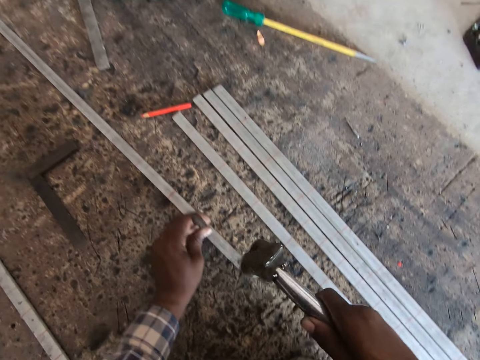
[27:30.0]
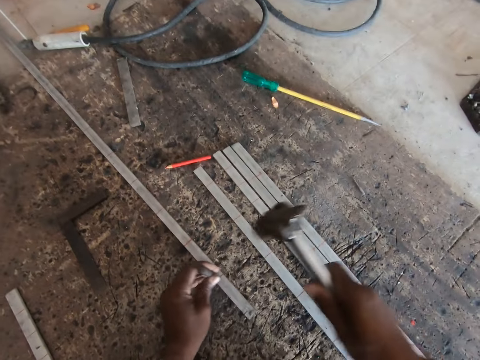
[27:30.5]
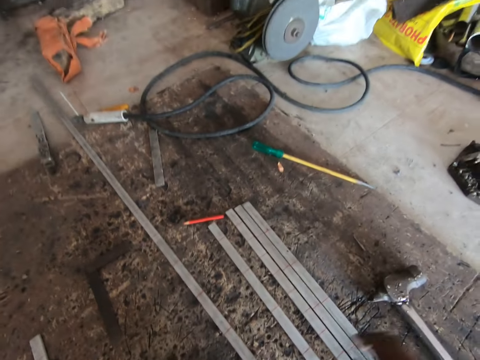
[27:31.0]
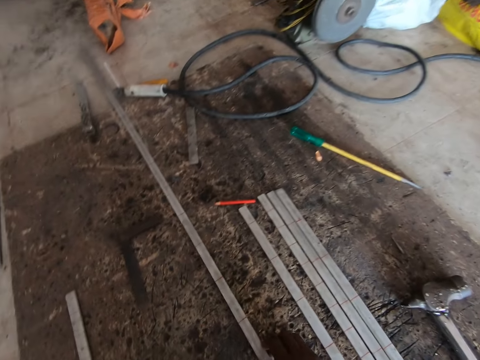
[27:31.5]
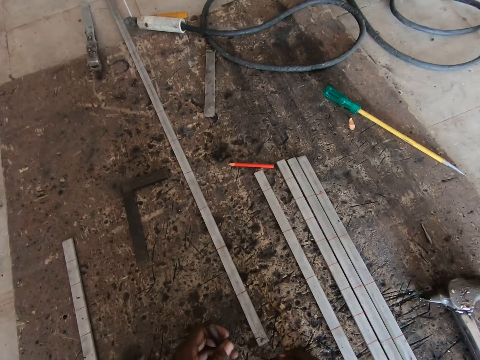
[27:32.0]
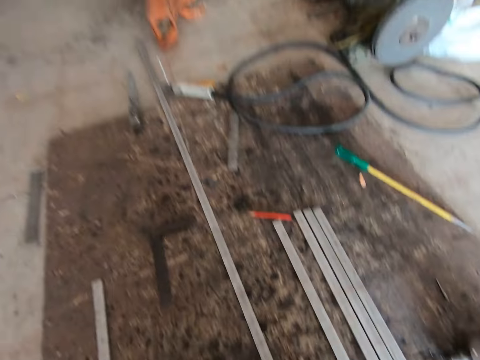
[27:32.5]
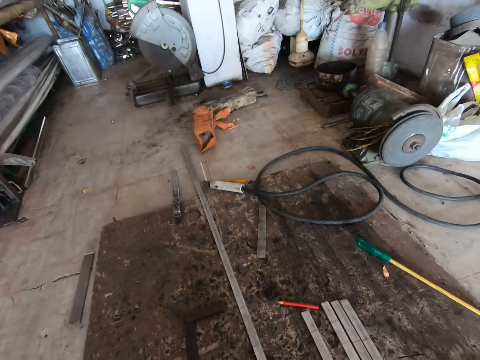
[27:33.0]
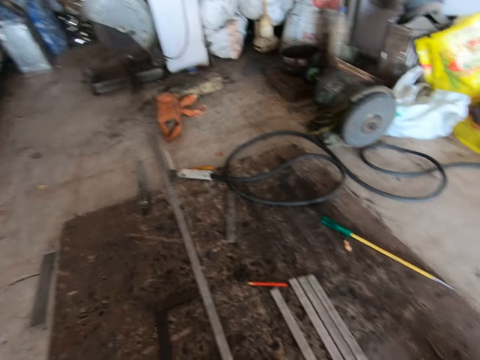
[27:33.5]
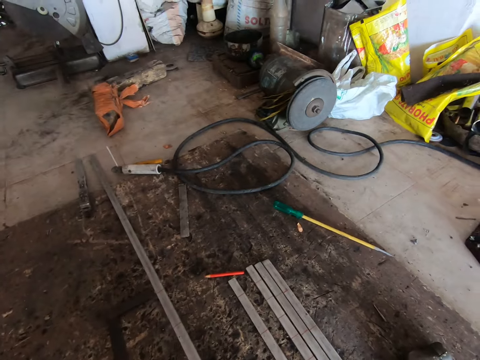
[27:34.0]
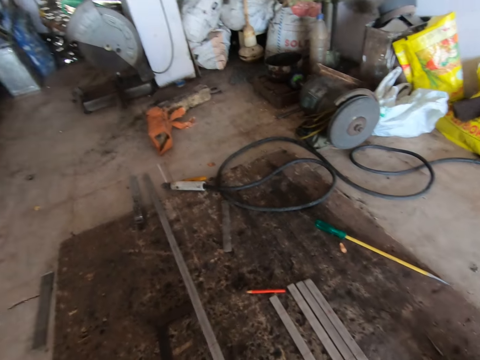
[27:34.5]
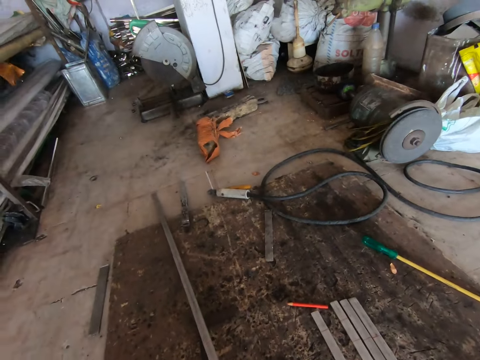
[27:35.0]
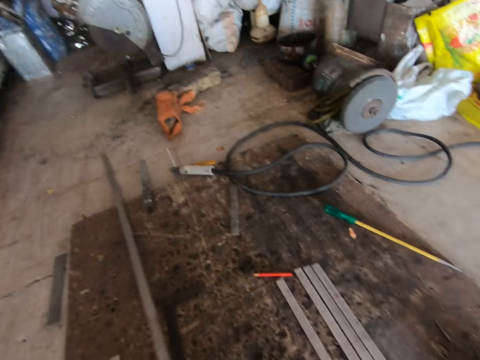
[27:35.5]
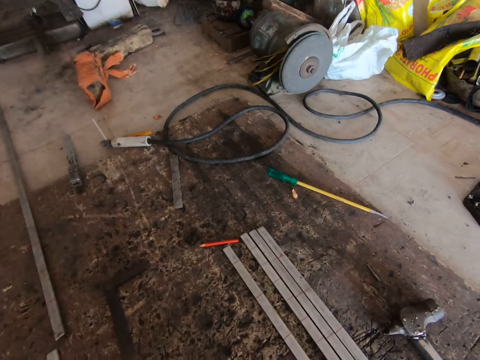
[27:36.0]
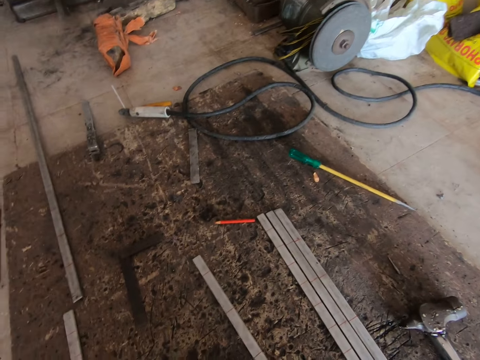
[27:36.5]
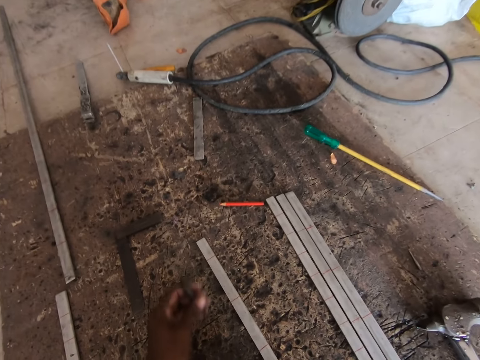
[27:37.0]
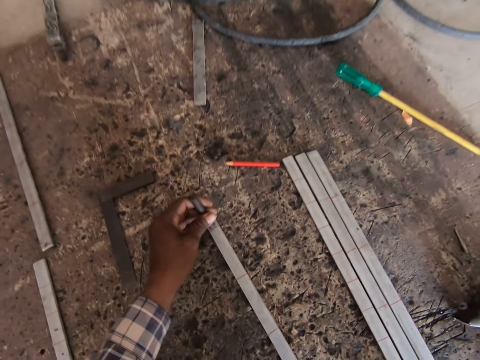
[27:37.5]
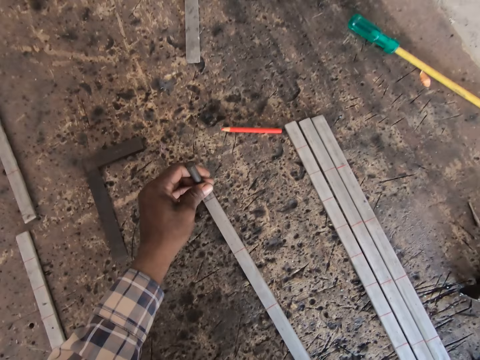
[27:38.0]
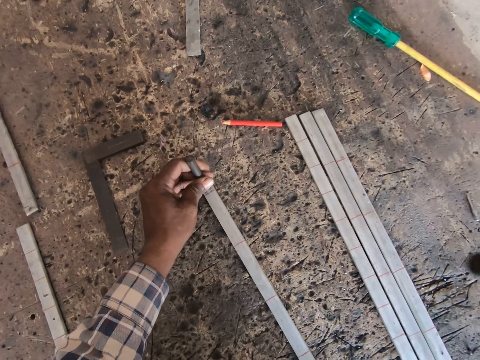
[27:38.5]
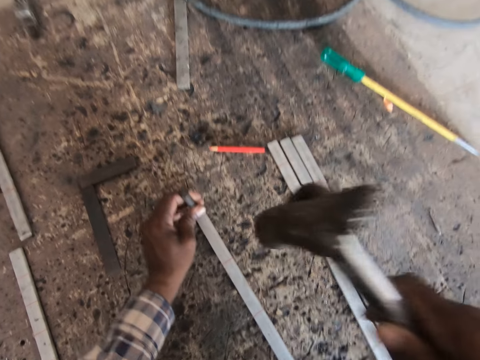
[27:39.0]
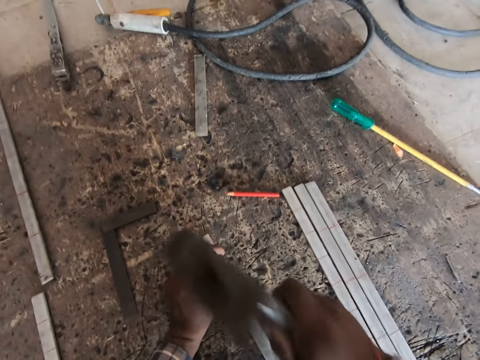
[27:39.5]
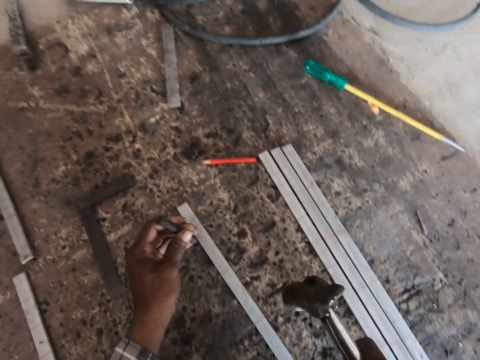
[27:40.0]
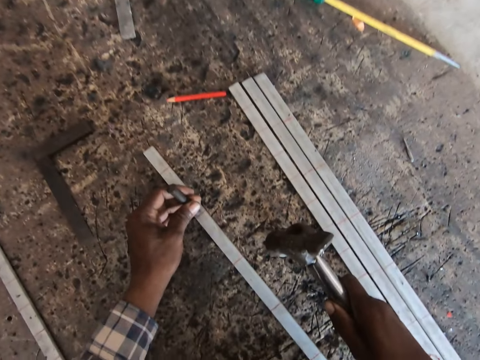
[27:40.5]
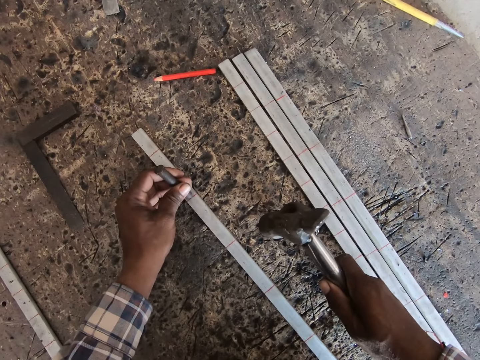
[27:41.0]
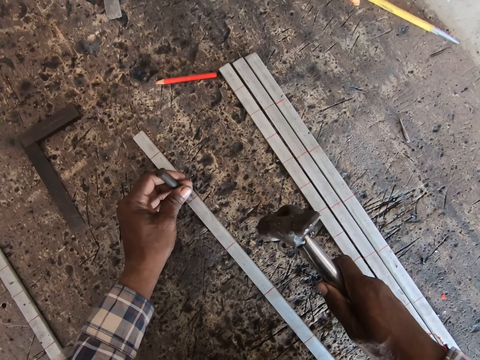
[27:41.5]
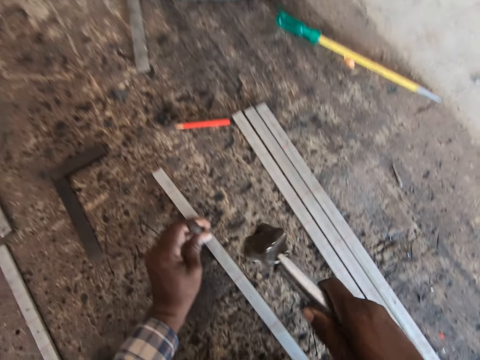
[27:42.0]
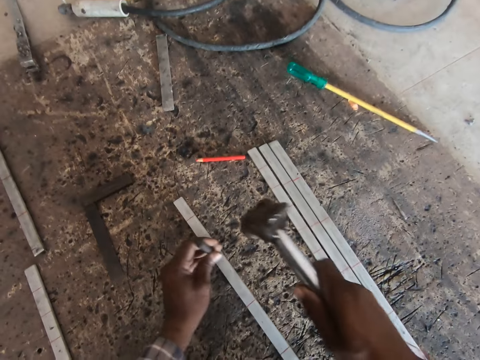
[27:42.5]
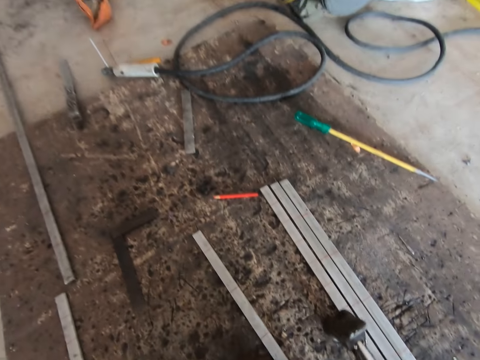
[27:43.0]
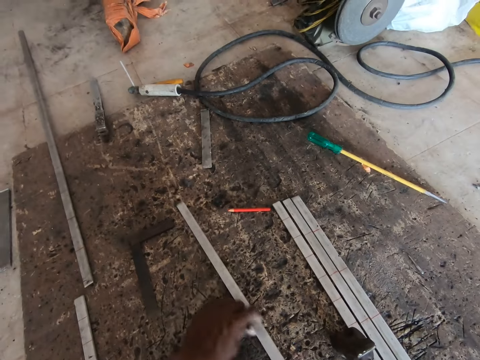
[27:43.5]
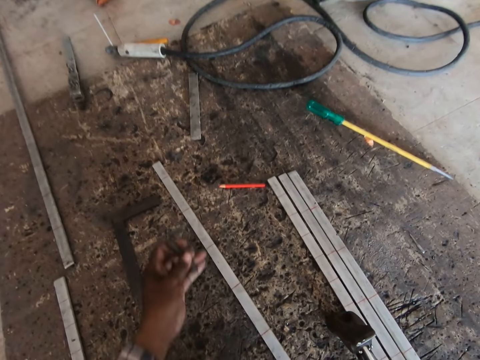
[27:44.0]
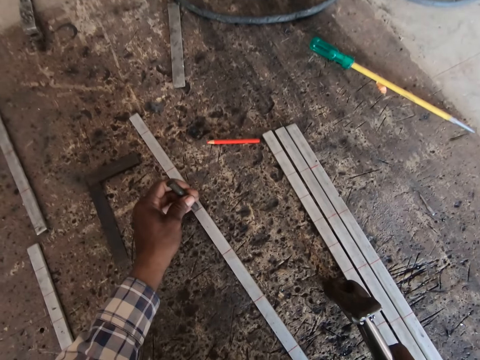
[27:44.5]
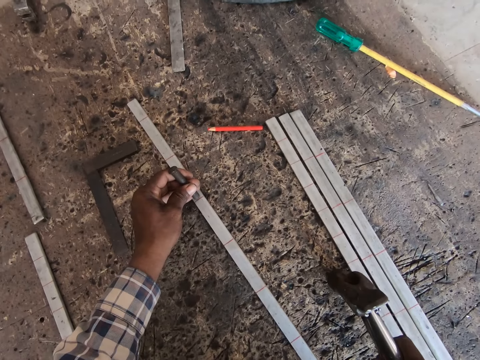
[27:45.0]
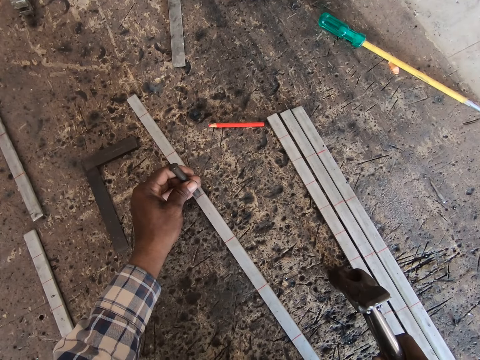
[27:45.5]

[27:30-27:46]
The camera wearer places the nail on the iron rod or metal rod. He hits the nail with the hammer. He drops the hammer on the floor with his right hand. He moves the metal rod on the floor with his right hand. He moves the metal rod away from himself with his right hand. He places the chisel or nail on the metal rod with his left hand. He picks the hammer on the floor with his right hand. He marks the metal rod with the hammer and chisel in his hands. He hits the nail with the hammer. He places the nail on the iron rod. He hits the nail with the hammer. He moves the metal rod on the floor with his left hand.

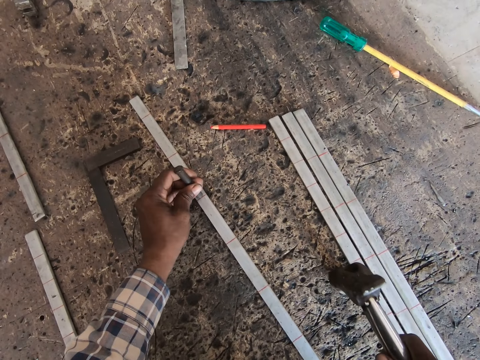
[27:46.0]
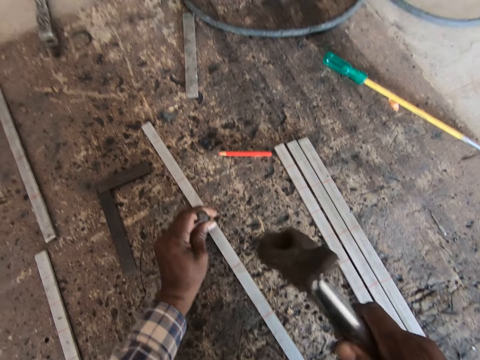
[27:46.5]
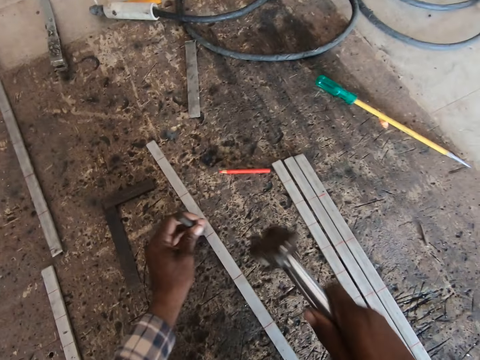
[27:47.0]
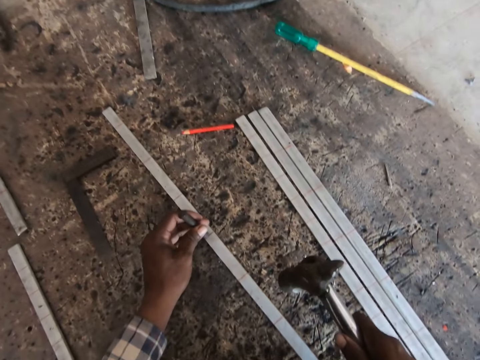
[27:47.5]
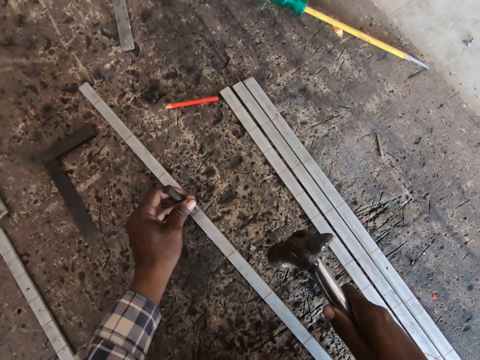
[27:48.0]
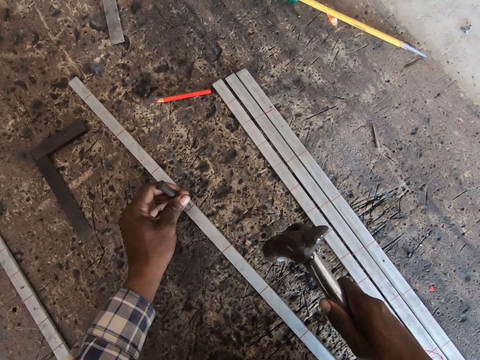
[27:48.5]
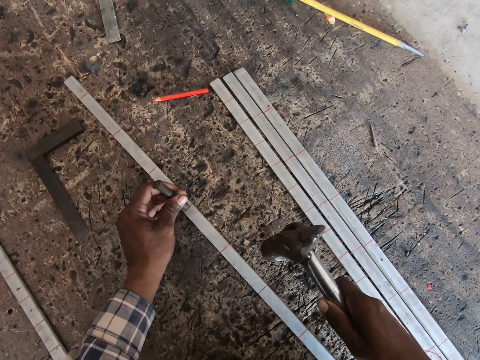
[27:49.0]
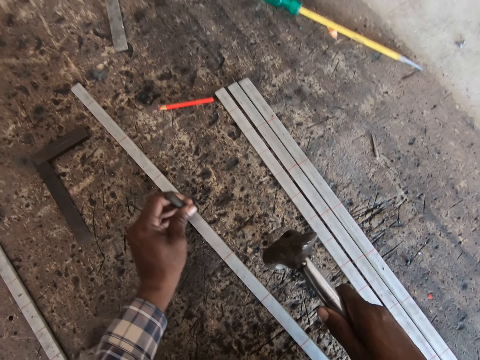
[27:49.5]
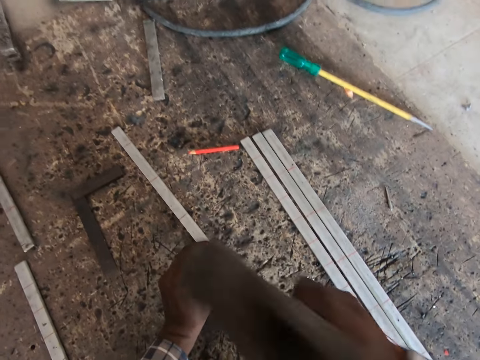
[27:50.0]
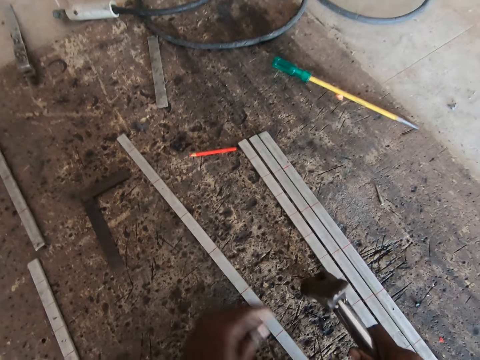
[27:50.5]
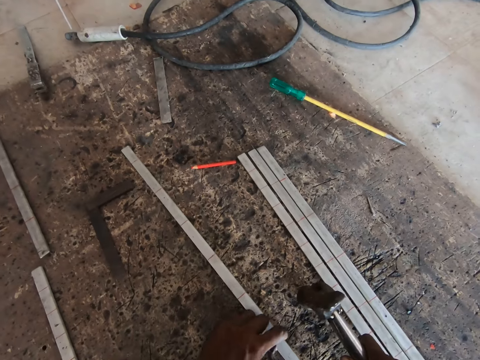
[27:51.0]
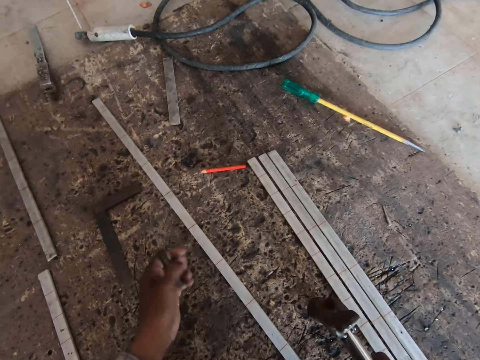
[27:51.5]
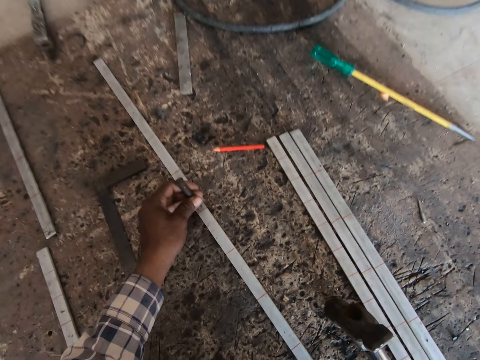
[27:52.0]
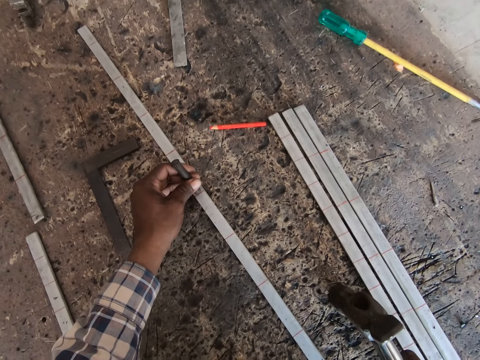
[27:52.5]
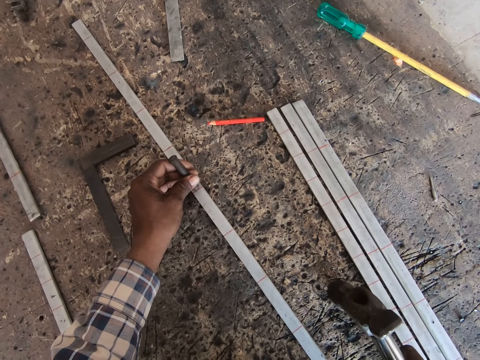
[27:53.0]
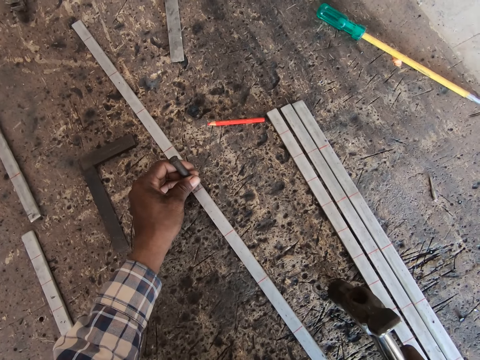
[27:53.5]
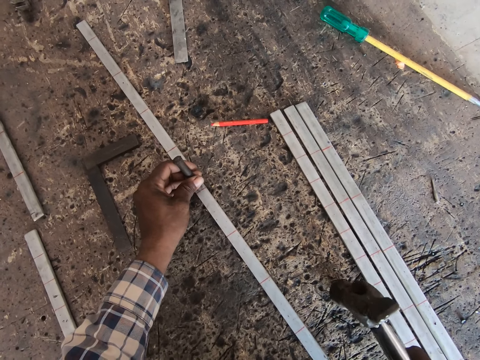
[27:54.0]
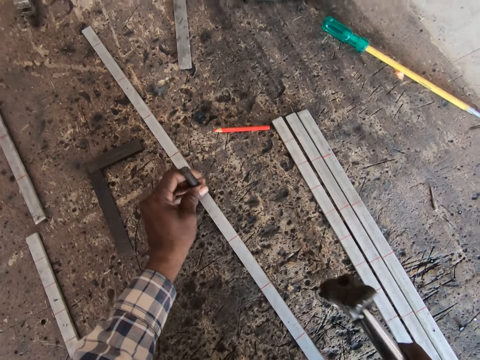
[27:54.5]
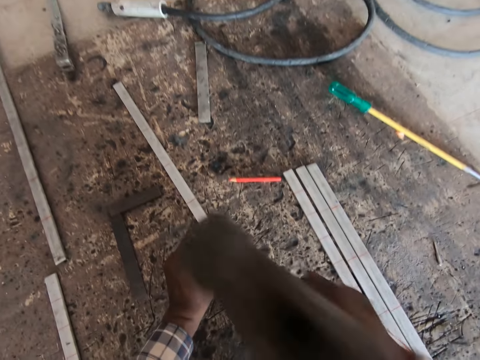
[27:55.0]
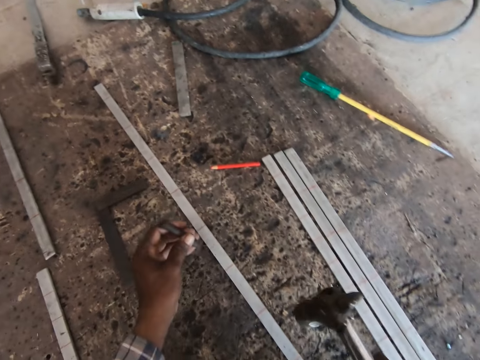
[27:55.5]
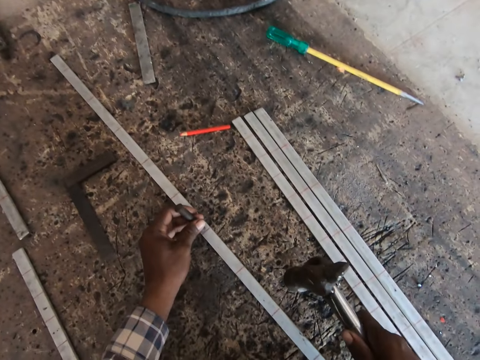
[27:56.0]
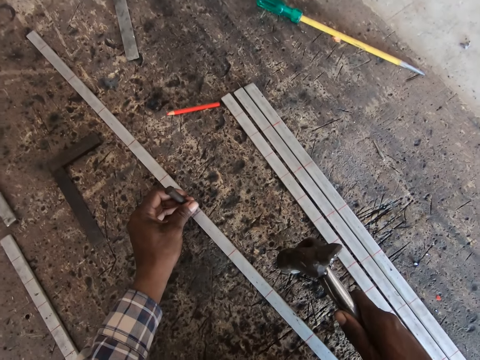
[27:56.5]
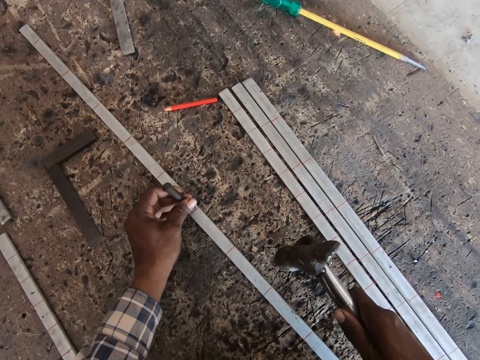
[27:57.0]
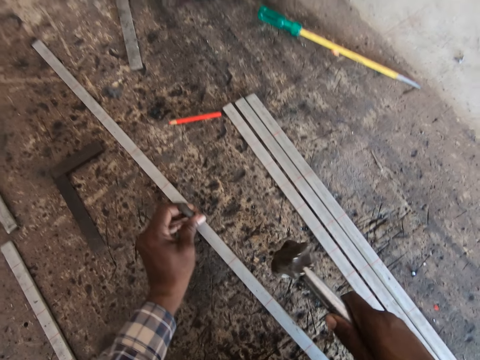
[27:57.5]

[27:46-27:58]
The camera wearer places the nail on the iron rod or metal rod. He hits the nail with the hammer. He places the nail on the iron rod. He hits the nail with the hammer. He moves the metal rod on the floor with his left hand. He places the nail on the iron rod. He hits the nail with the hammer.
